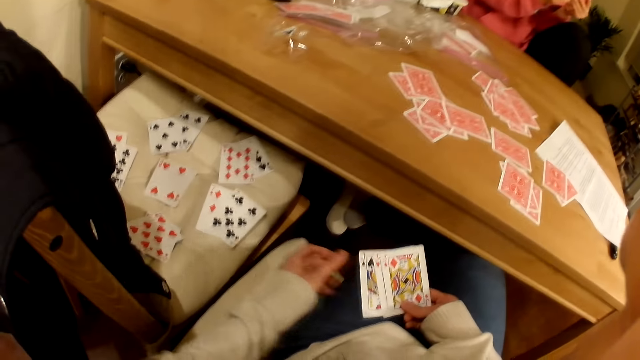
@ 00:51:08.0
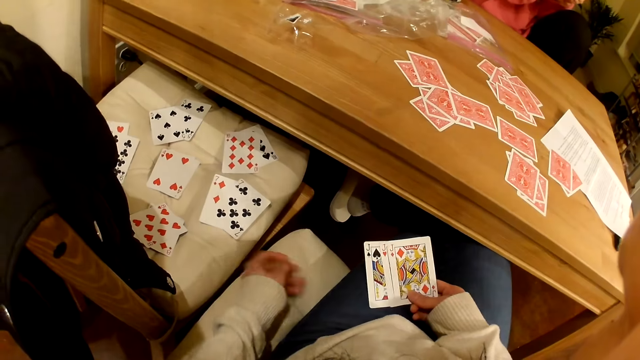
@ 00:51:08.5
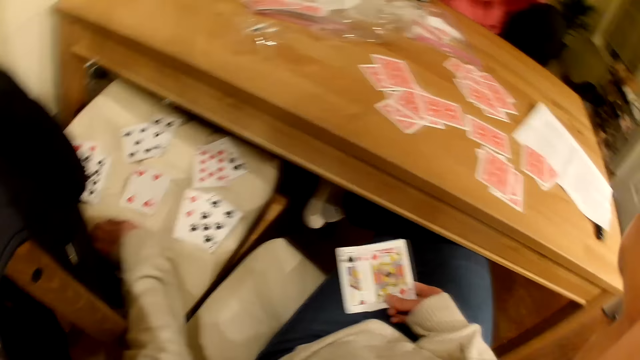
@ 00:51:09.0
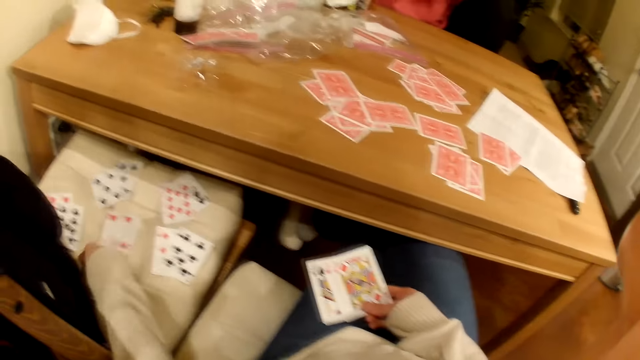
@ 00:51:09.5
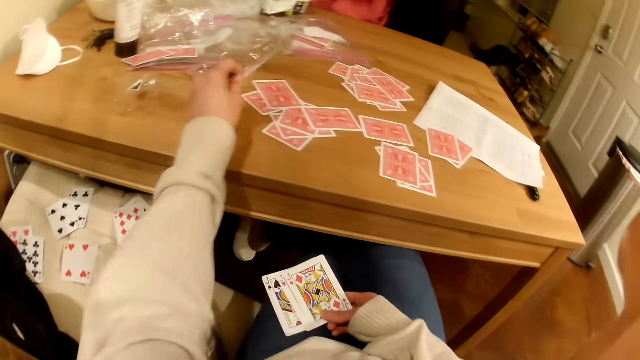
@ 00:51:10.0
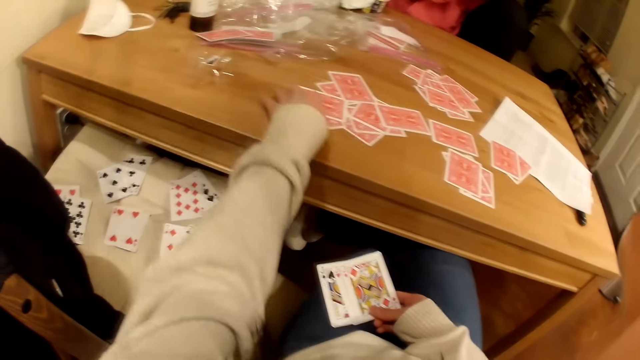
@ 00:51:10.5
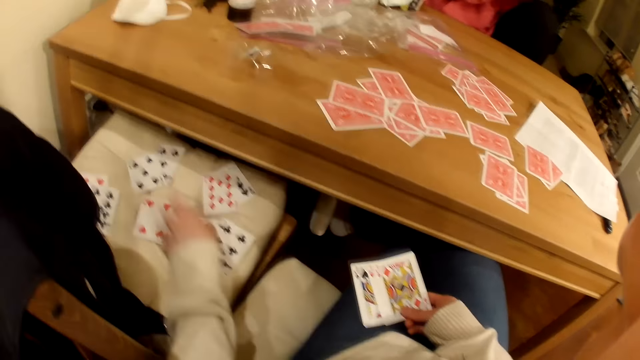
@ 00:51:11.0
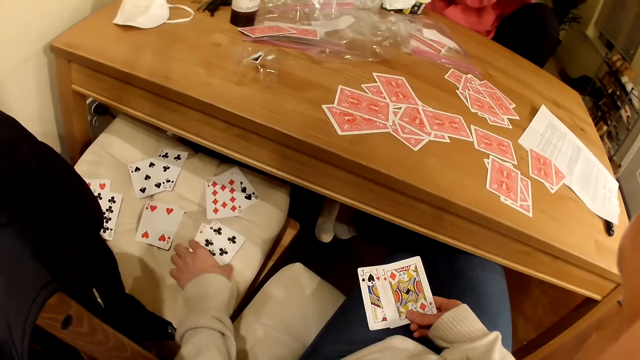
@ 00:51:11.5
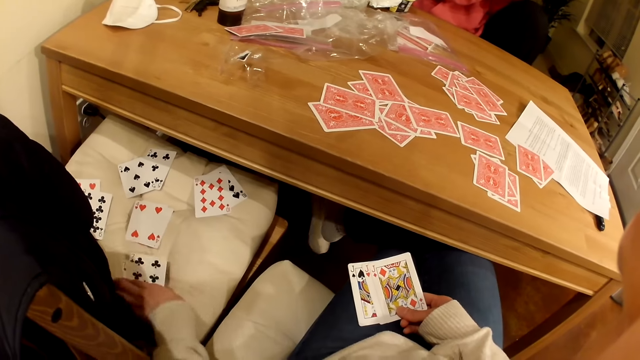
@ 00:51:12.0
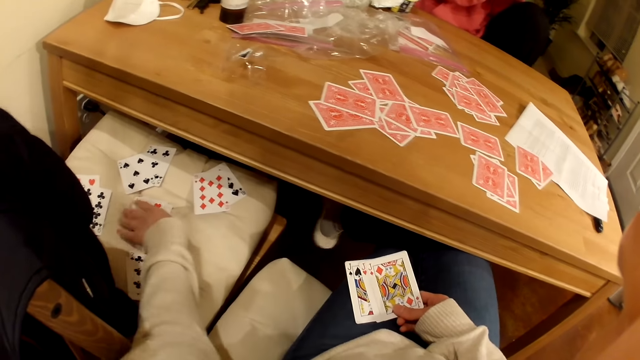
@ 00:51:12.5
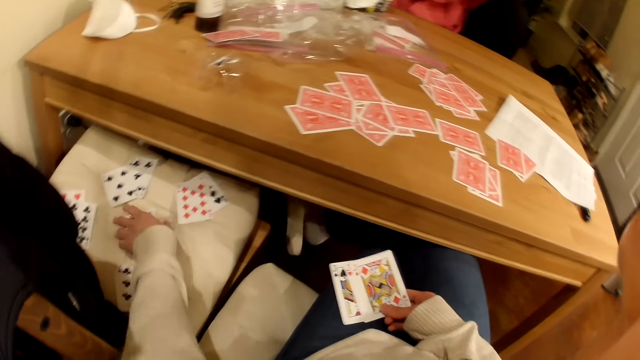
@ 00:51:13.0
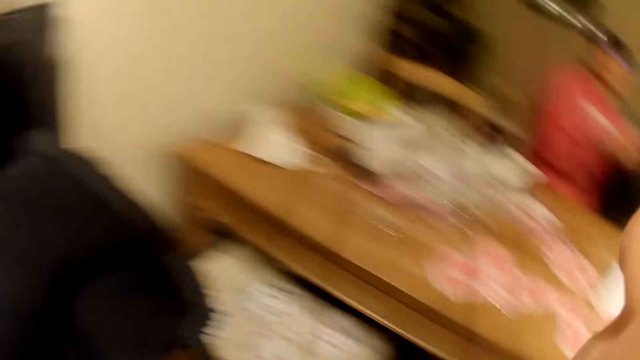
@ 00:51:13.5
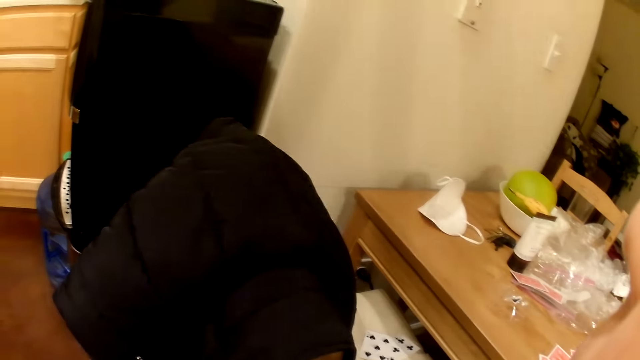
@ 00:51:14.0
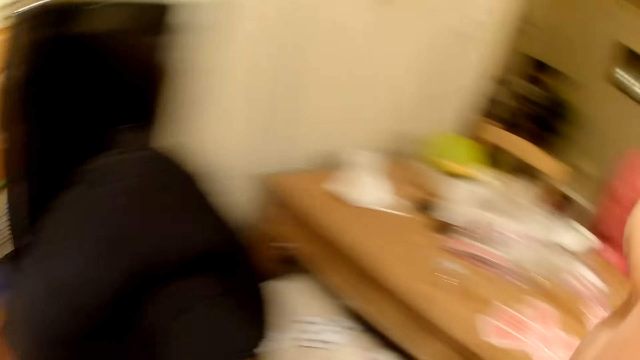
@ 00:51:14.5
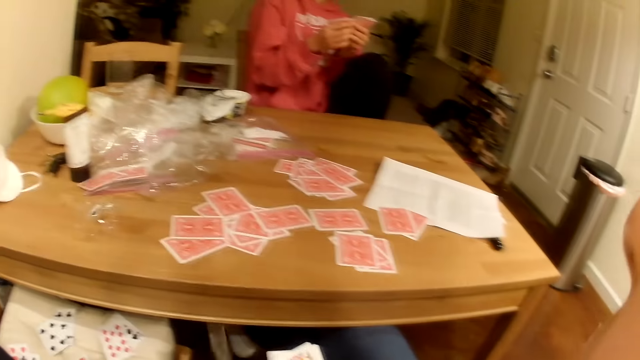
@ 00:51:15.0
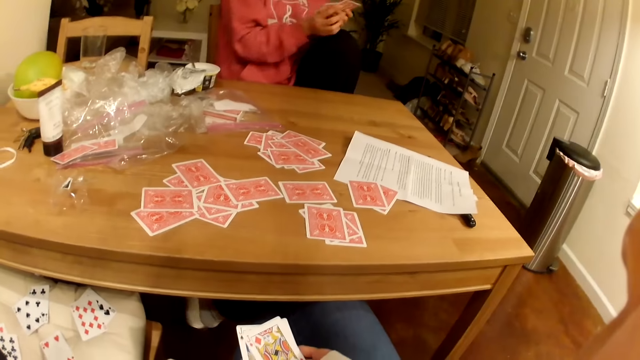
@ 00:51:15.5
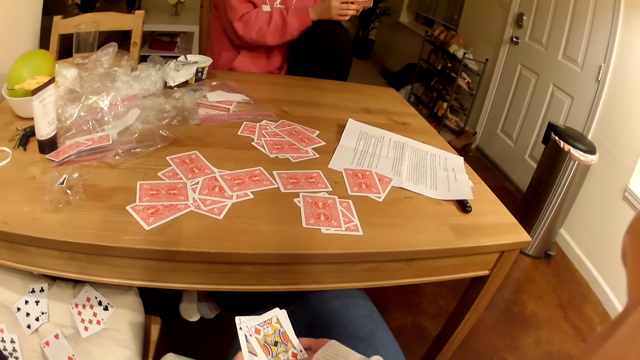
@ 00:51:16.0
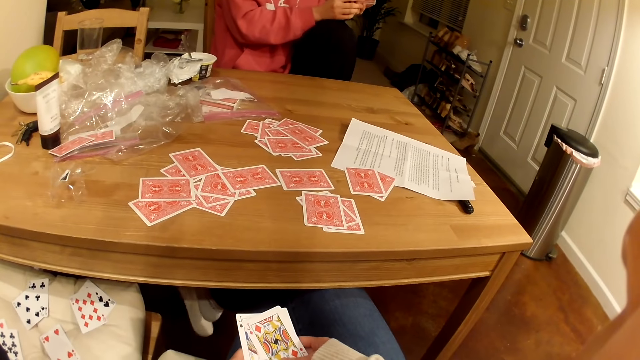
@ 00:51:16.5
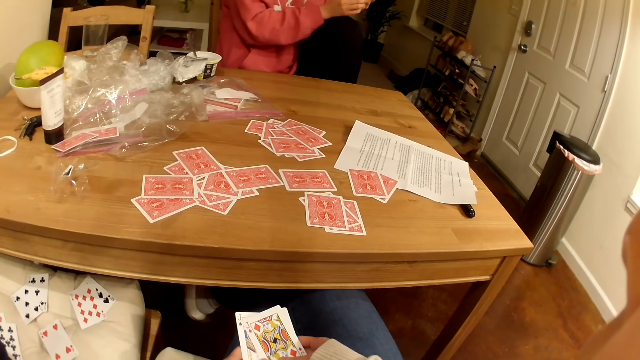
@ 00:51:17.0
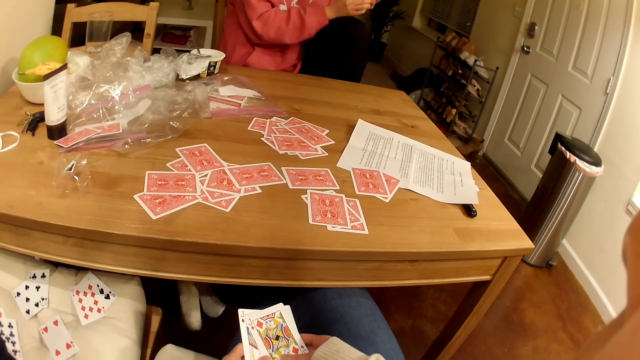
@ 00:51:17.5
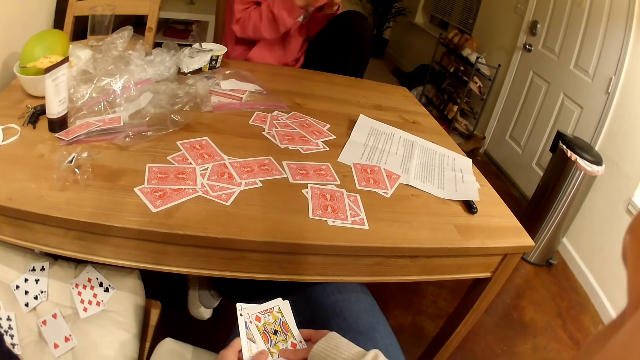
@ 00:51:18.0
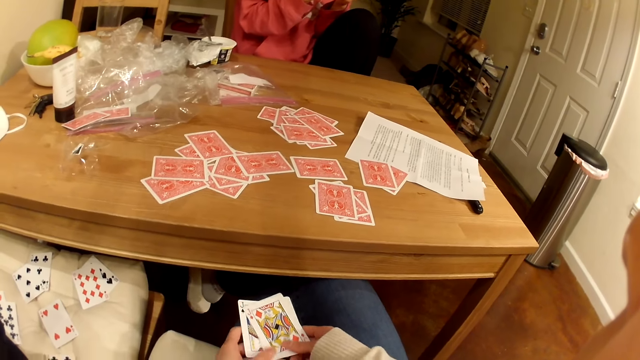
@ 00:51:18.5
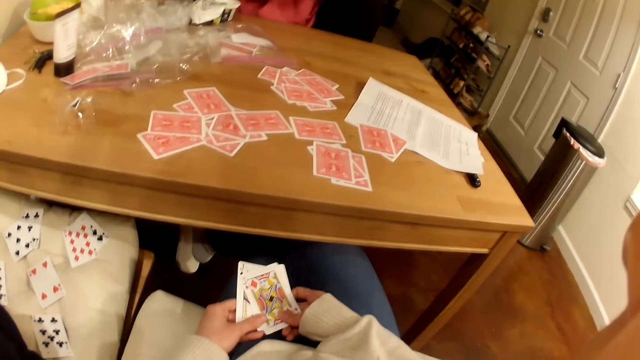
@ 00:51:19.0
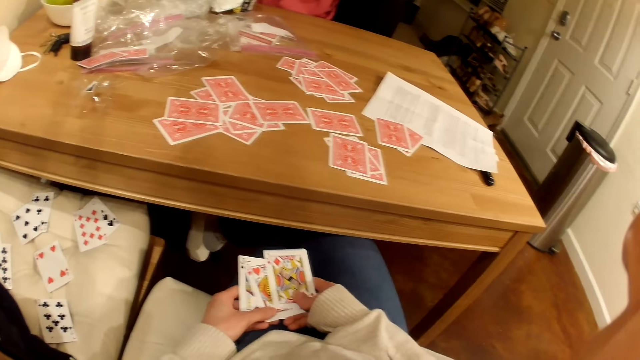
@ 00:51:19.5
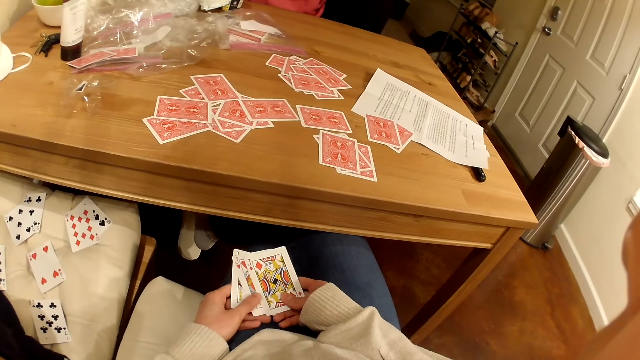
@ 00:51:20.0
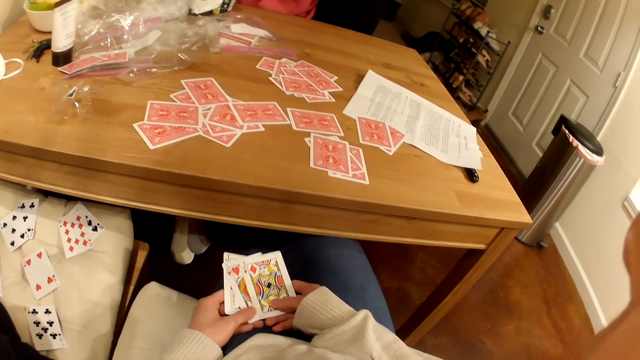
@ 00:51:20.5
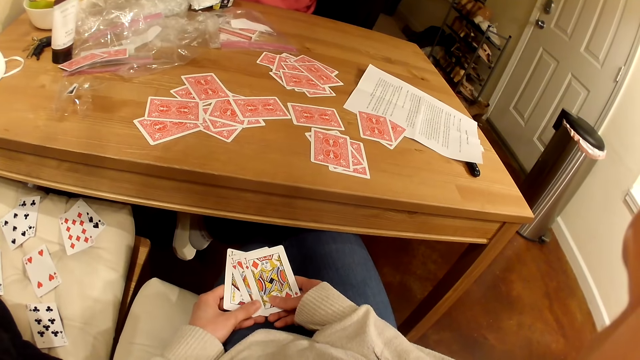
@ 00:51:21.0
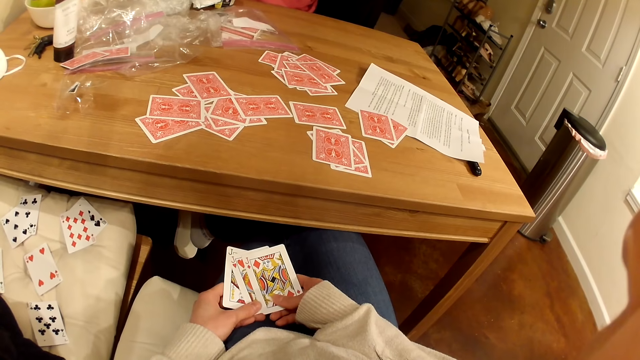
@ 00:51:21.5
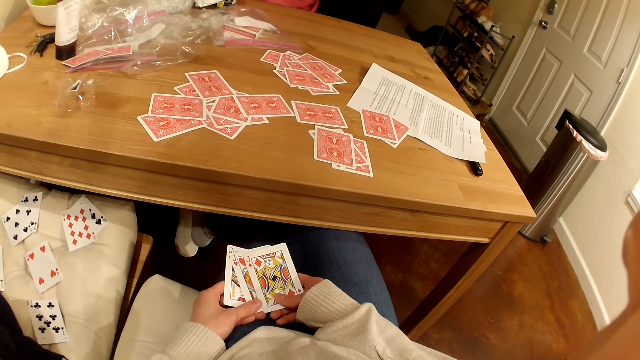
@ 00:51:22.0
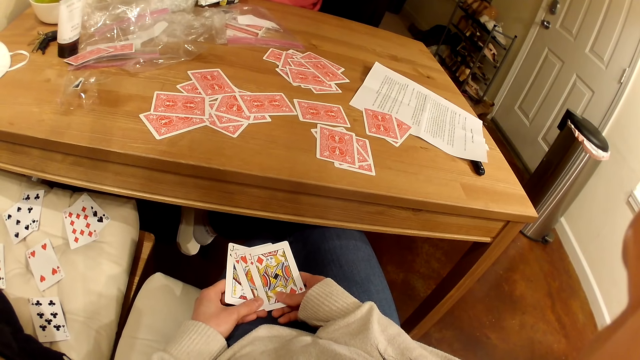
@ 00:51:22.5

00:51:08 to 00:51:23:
The camera wearer moves the cards to the table and moves the cards towards the edge of the chair. A woman talks to the camera wearer. The camera wearer looks around. The woman interacts with the camera wearer. The camera wearer stares at her cards.

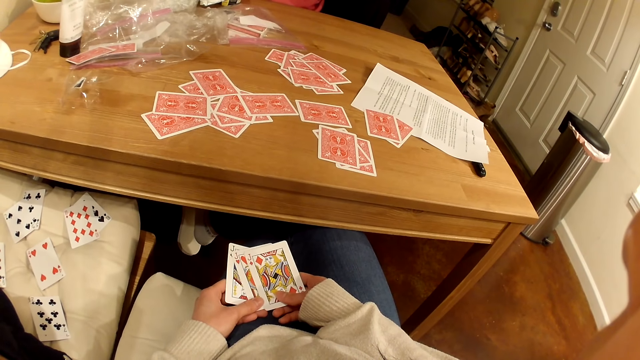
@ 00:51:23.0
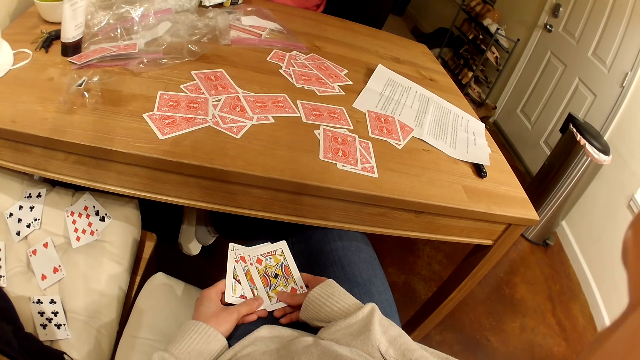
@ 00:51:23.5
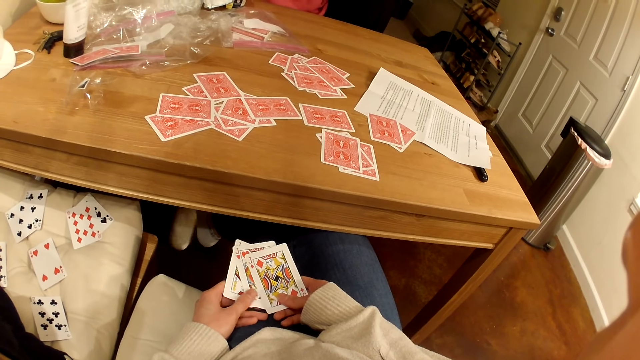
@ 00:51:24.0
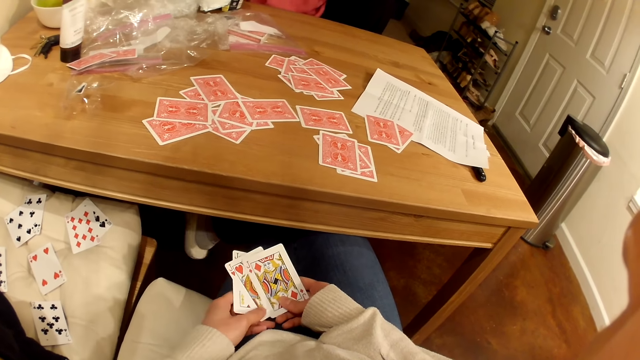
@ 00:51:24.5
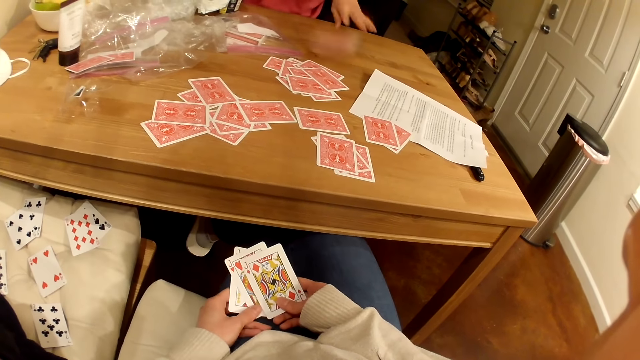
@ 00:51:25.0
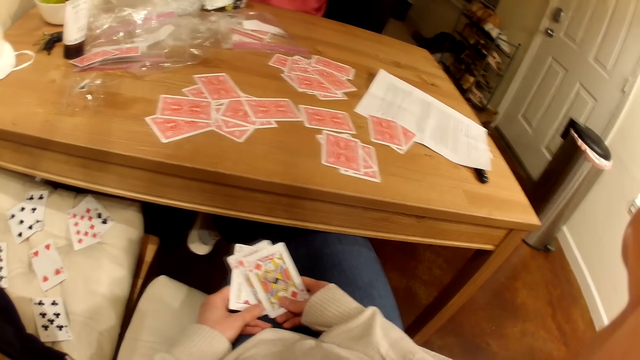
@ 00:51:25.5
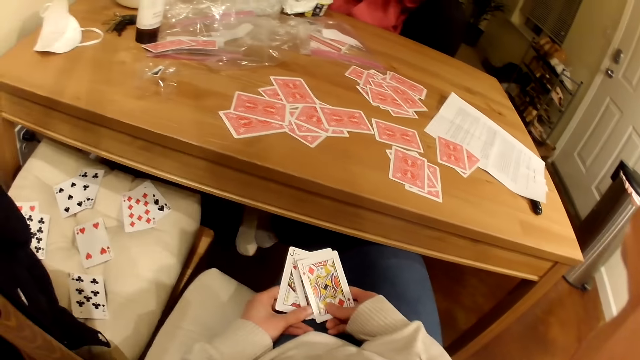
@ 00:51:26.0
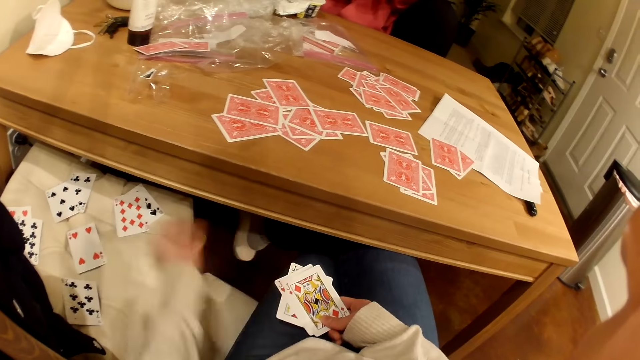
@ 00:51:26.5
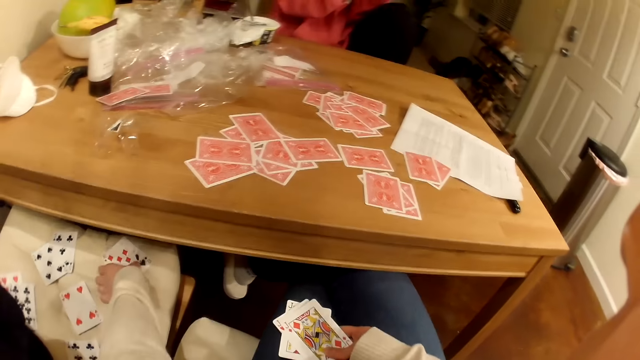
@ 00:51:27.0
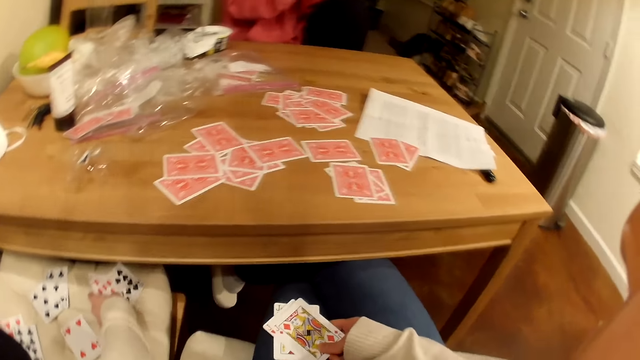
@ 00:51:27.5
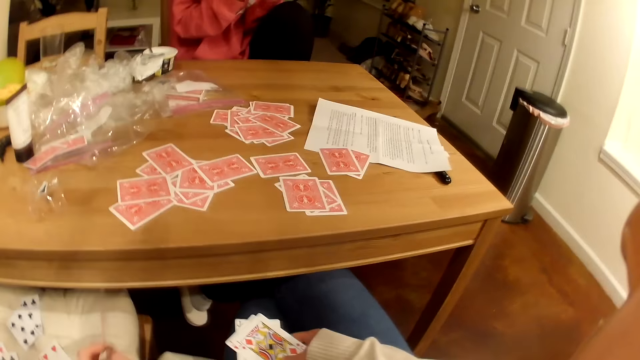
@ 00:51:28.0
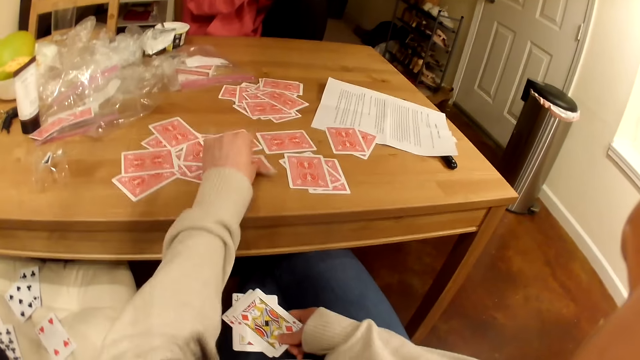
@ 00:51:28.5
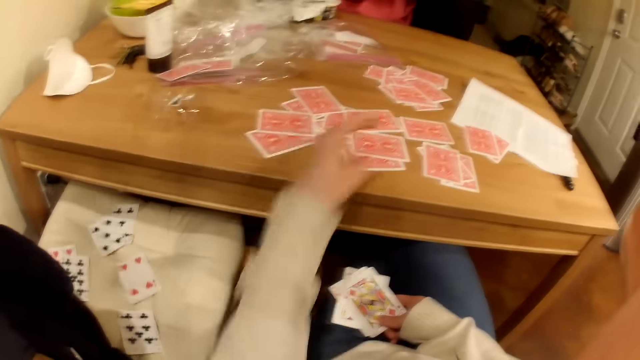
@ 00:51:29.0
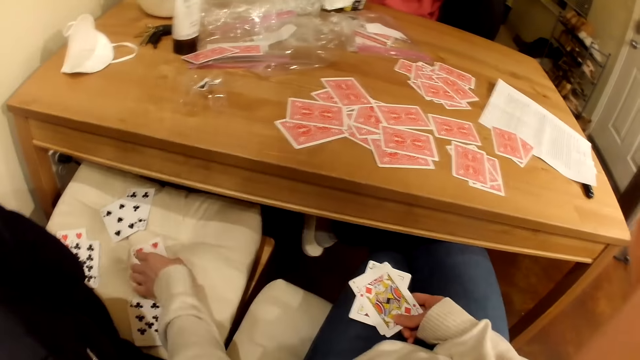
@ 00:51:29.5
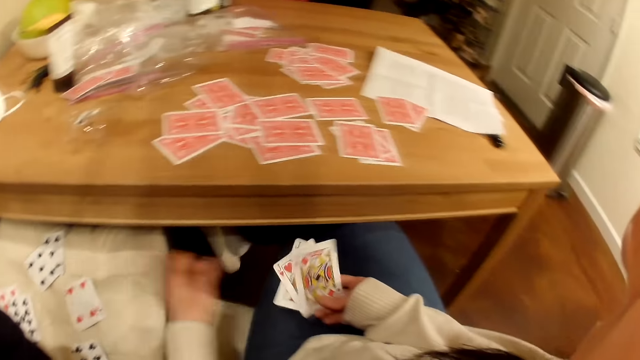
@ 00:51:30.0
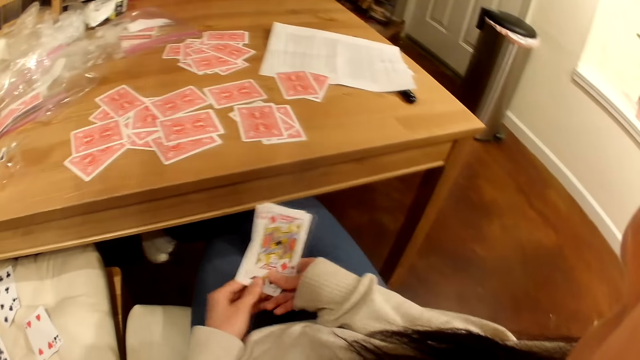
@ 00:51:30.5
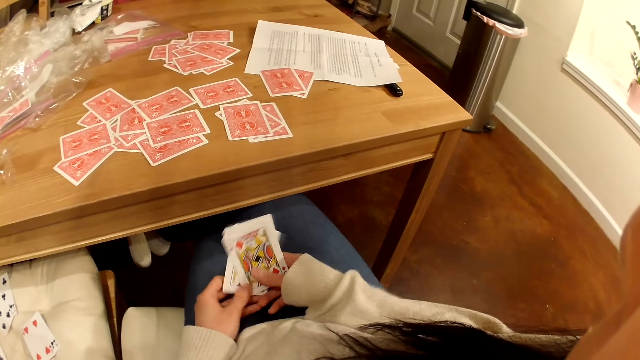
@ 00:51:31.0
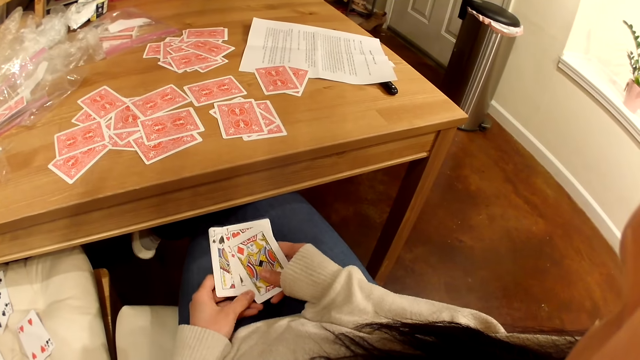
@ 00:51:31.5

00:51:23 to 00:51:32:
A woman talks to the camera wearer. The woman throws the cards on the table. The woman plays a card game with the camera wearer. The camera wearer talks to the woman. The woman throws the cards on the table. The camera wearer talks to the woman.
